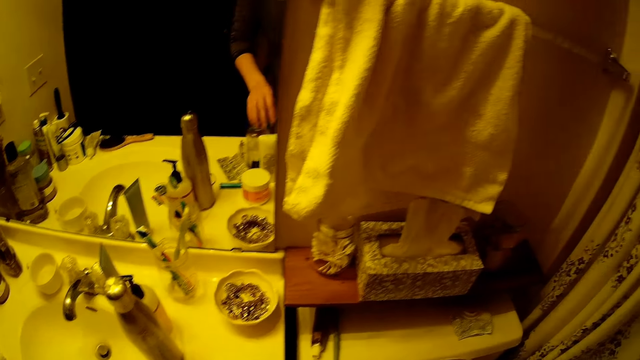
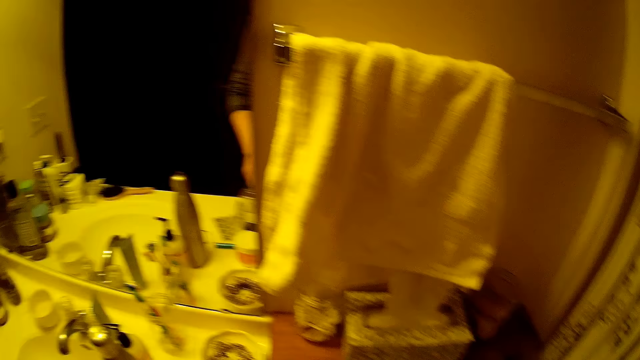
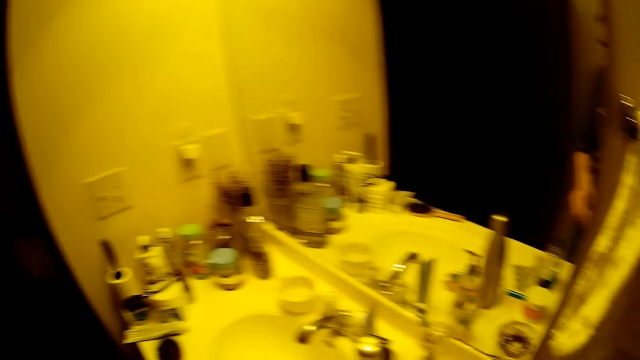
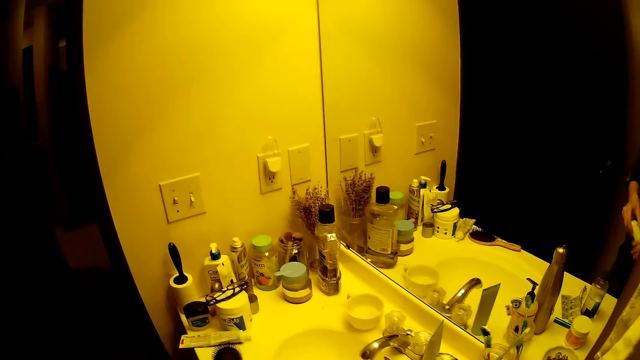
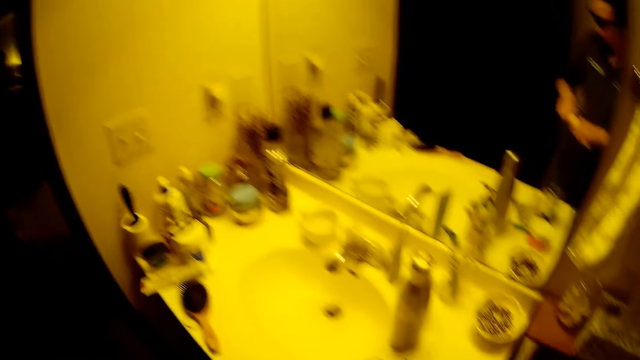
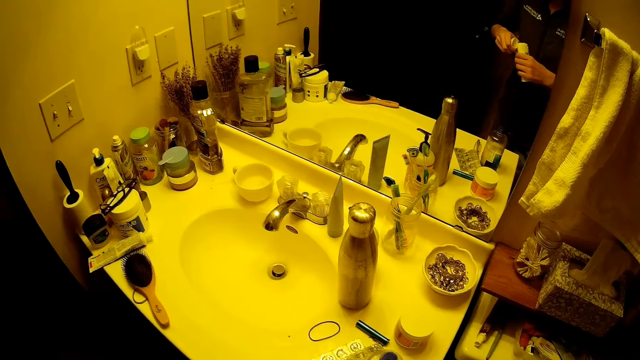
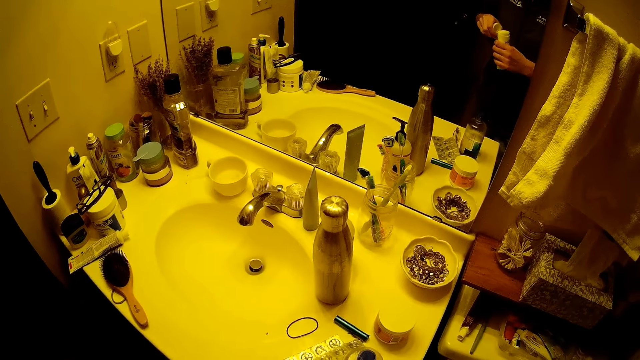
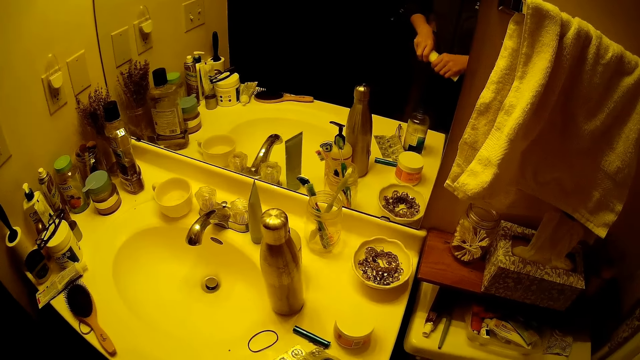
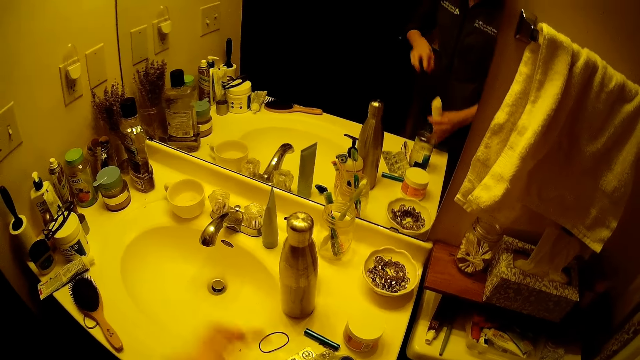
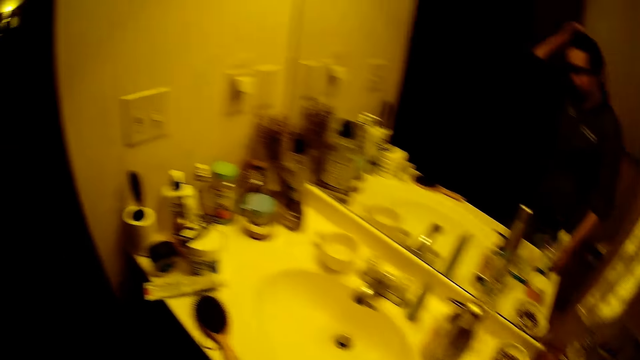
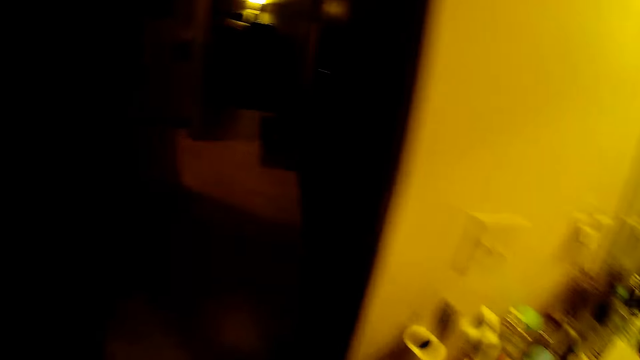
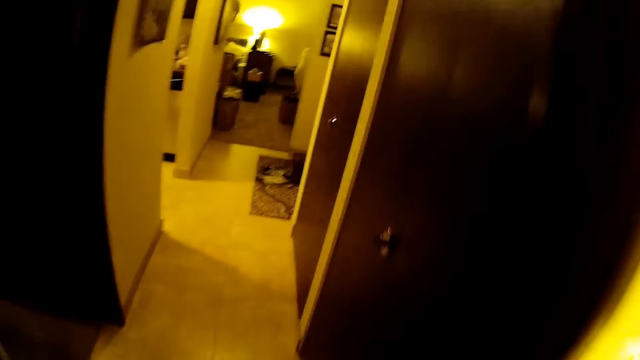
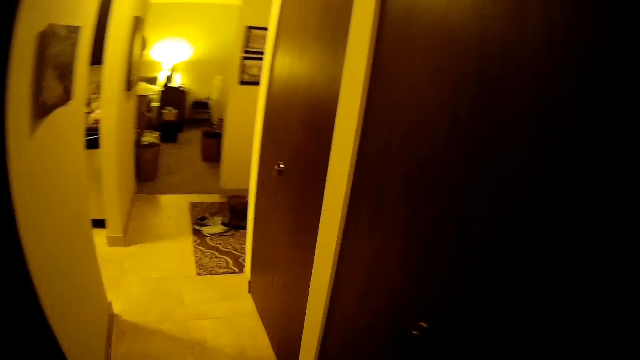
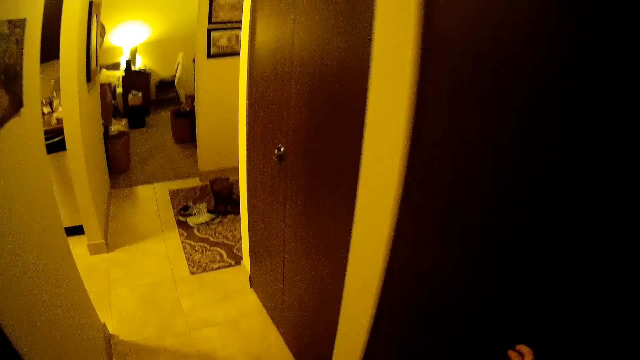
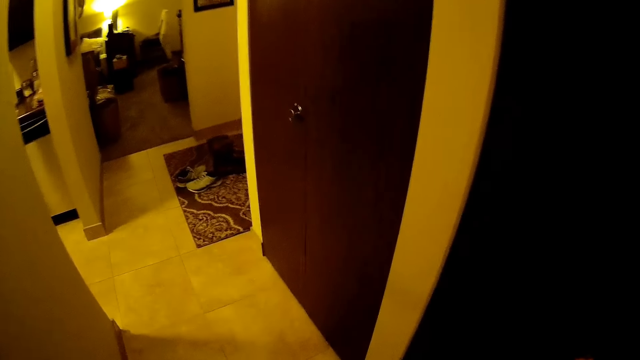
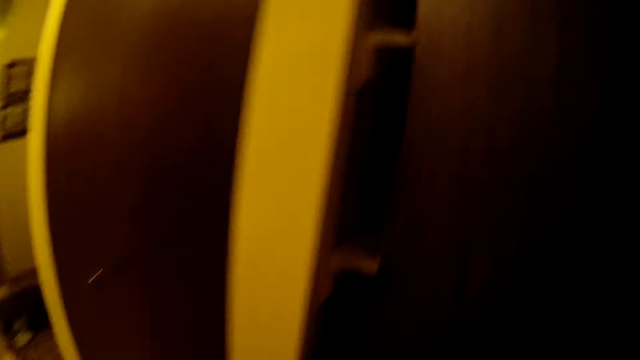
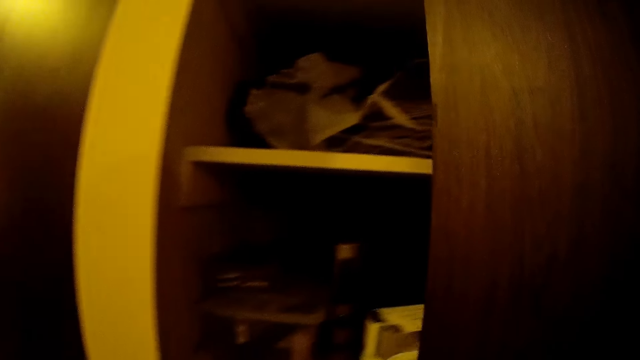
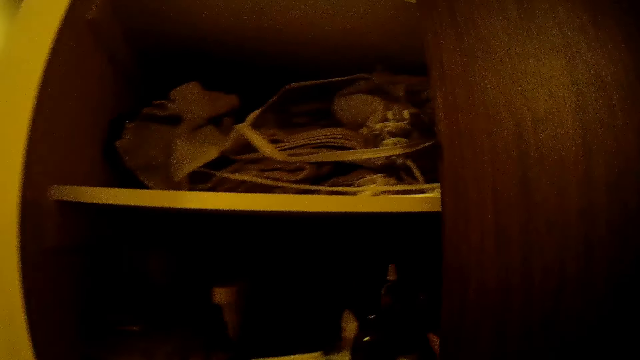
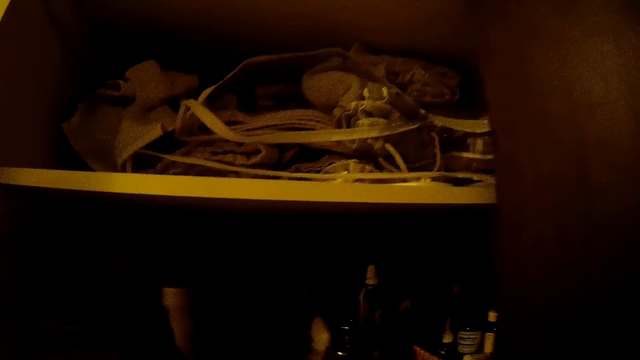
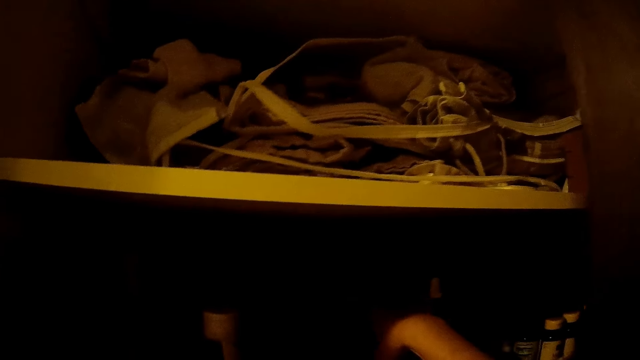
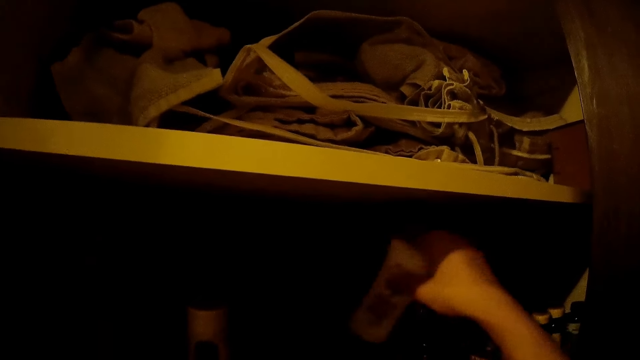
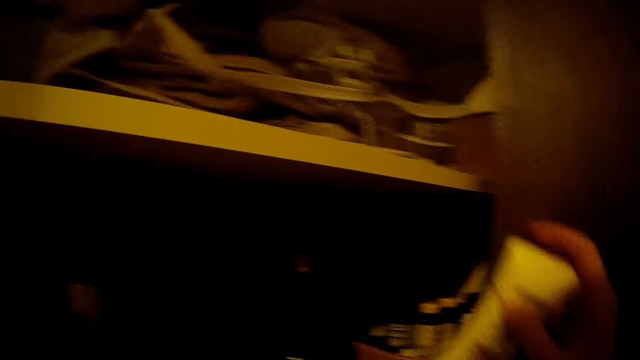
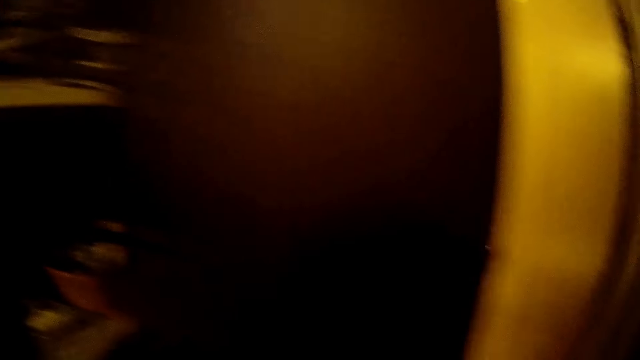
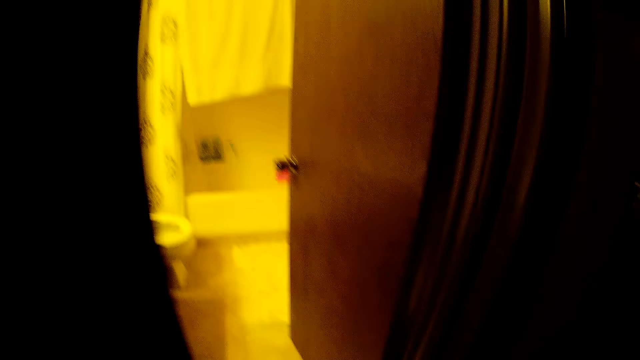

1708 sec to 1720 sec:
The camera wearer picks up the bowl from the sink with her right hand. She picks up a tube from a container on the sink with her left hand. She holds the tube with both hands. She opens the tube with her left hand. She looks around. She covers the tube with her left hand. She places the tube on the sink with her right hand. She walks out of the bathroom. She opens a door of a cupboard with her right hand. She takes out a tube from the cupboard with her right hand.

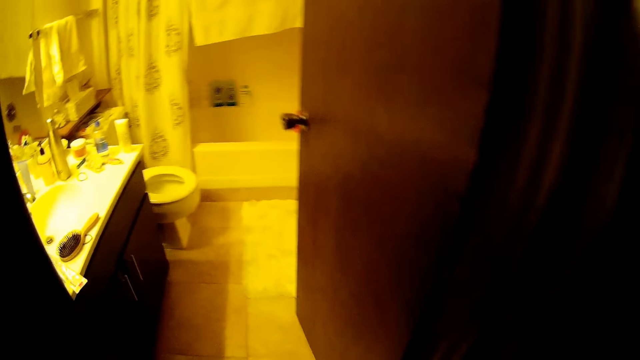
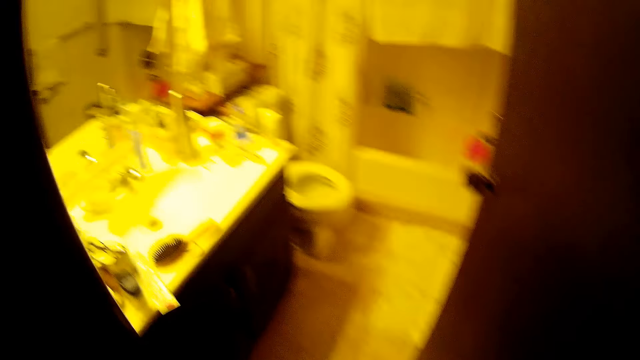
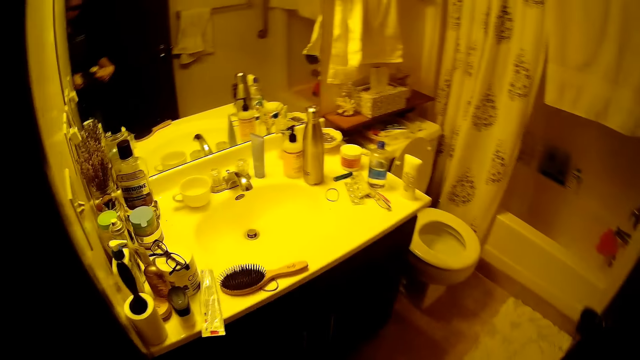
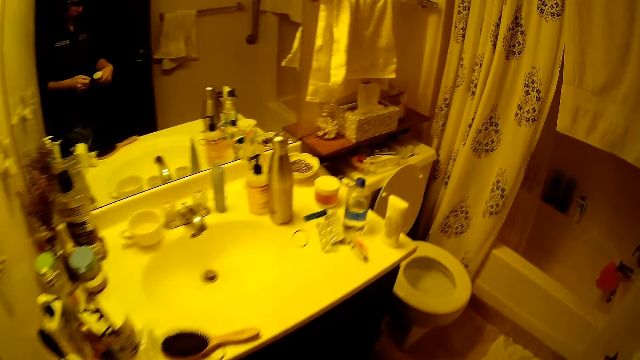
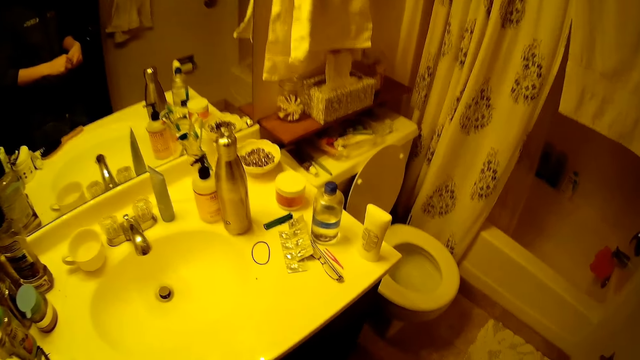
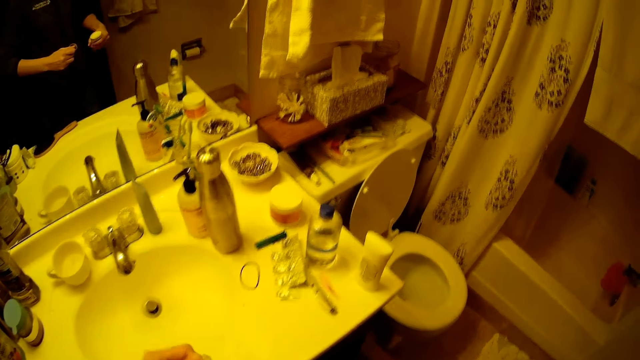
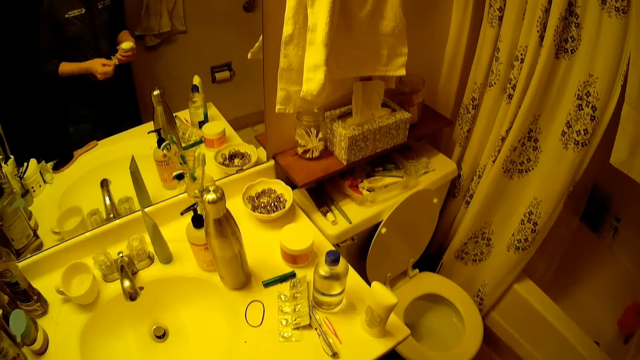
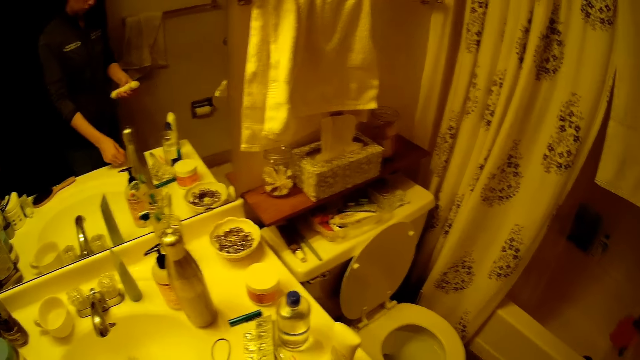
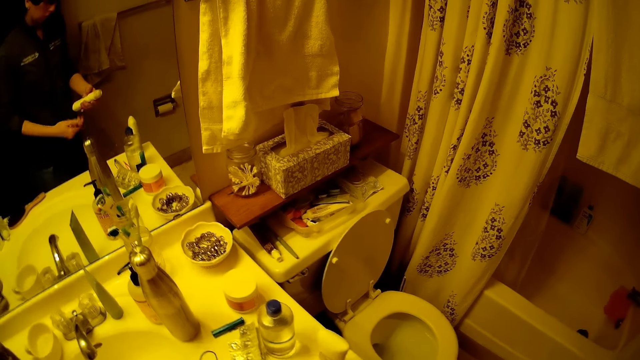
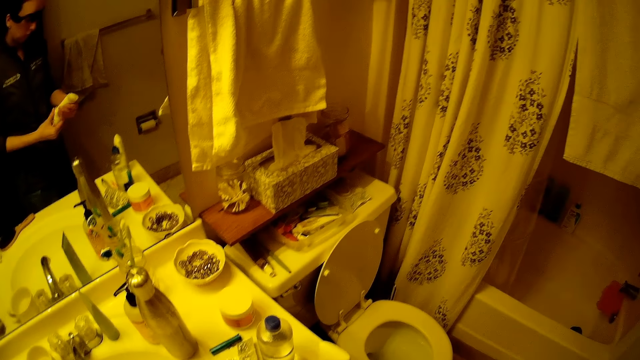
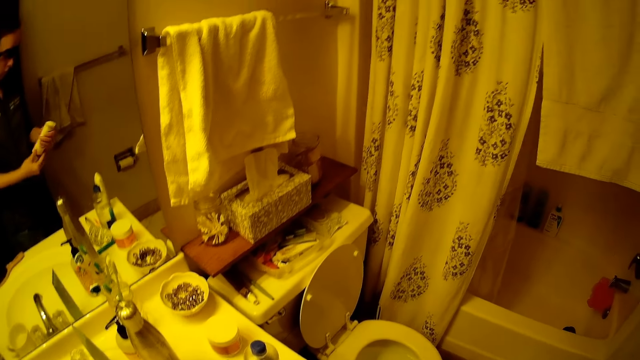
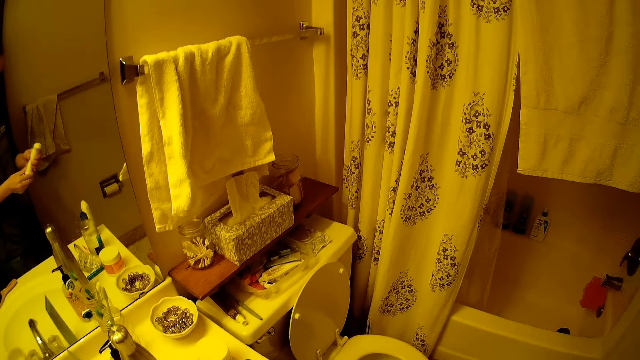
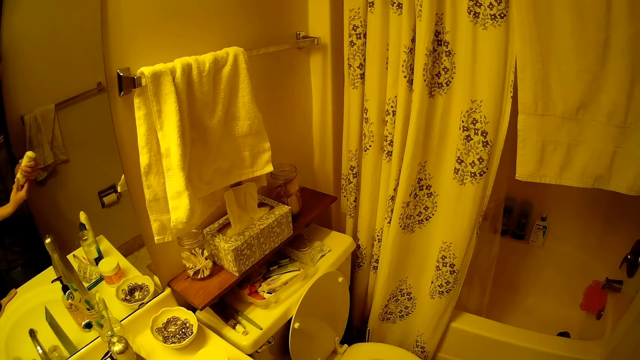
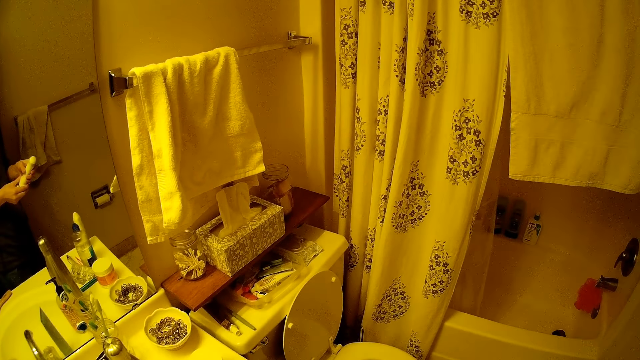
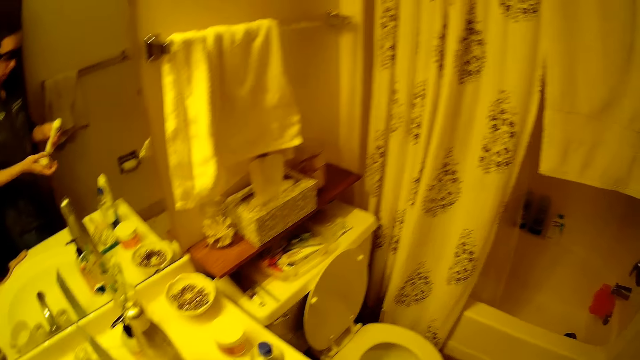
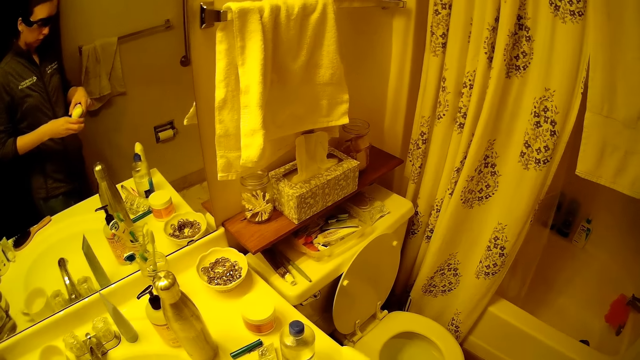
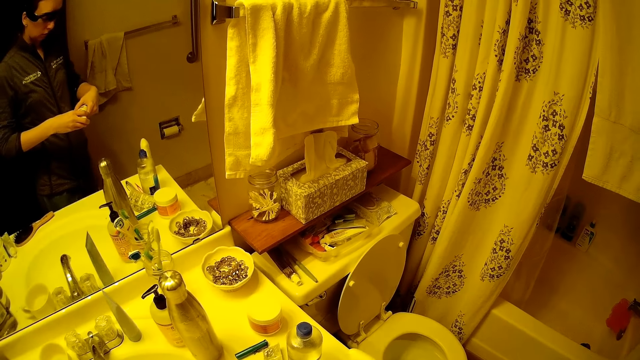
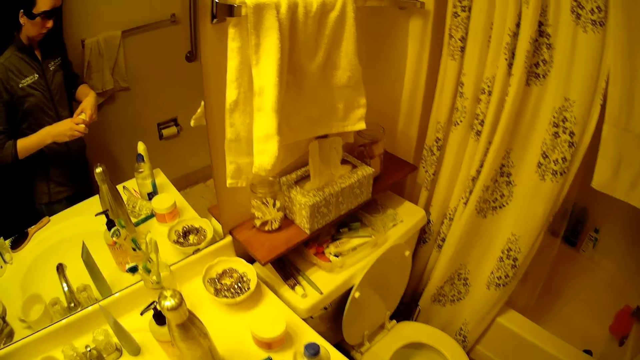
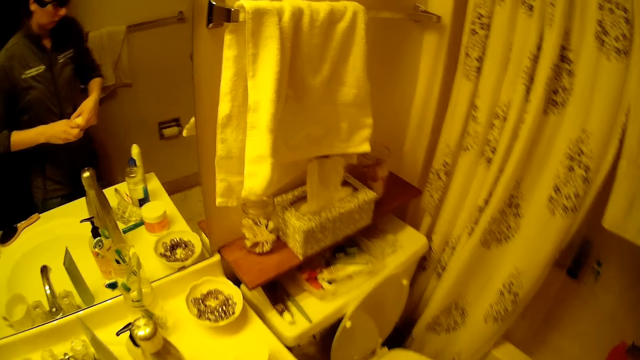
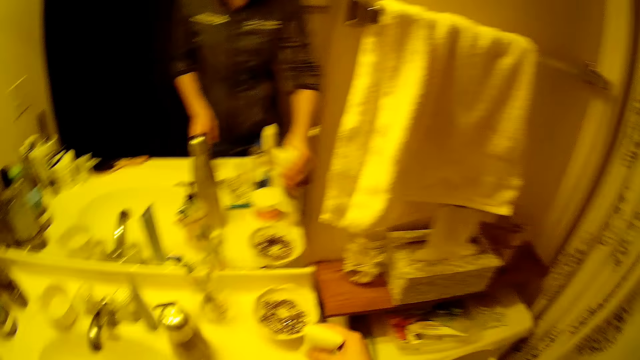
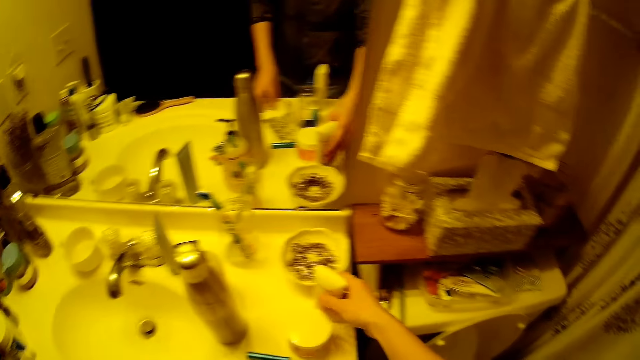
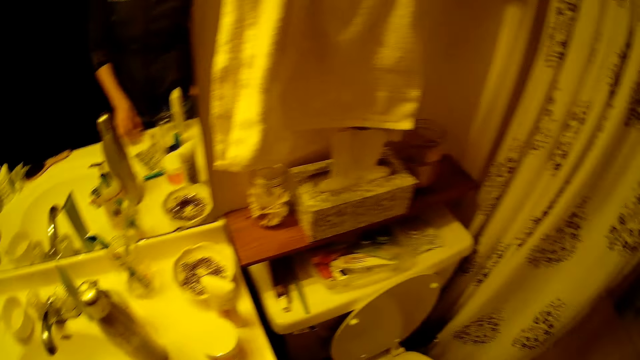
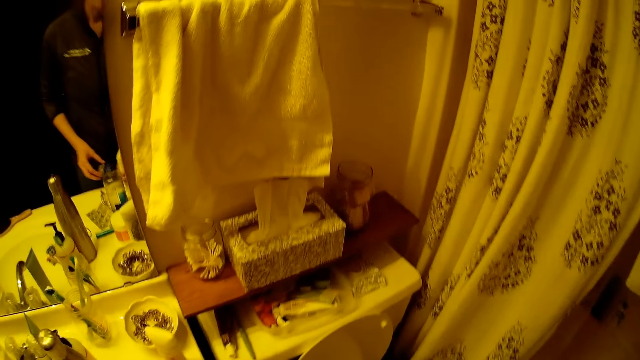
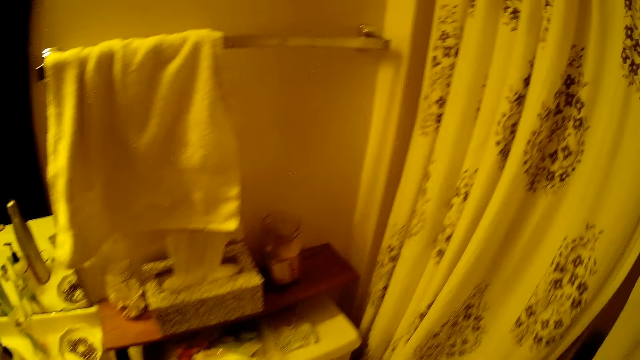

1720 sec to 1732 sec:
The camera wearer walks into the bathroom. She opens the cover of a tube with her left hand. She drops the cover of the tube on the sink with her left hand. She turns the bottom of the tube with her left hand. She closes the tube with the cover with her left hand. She places the tube on the sink of the bathroom with her right hand.
